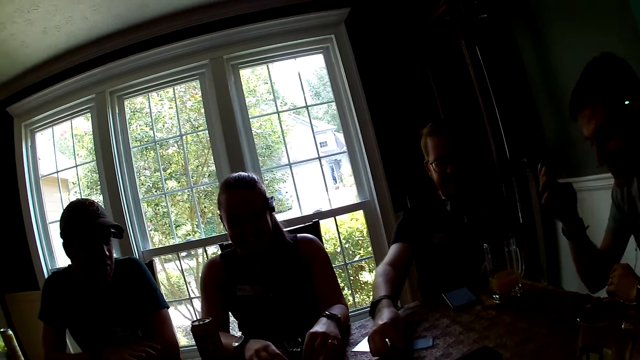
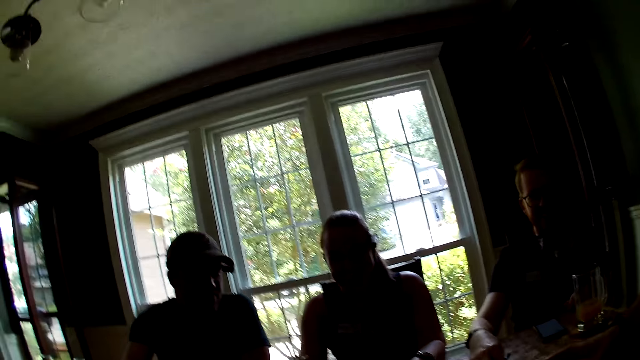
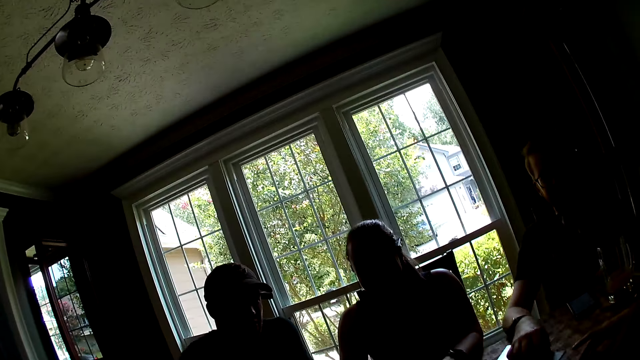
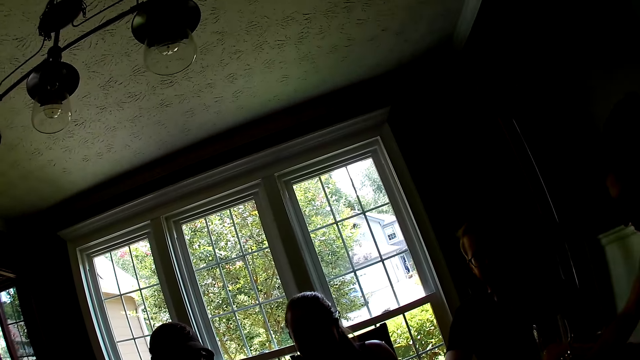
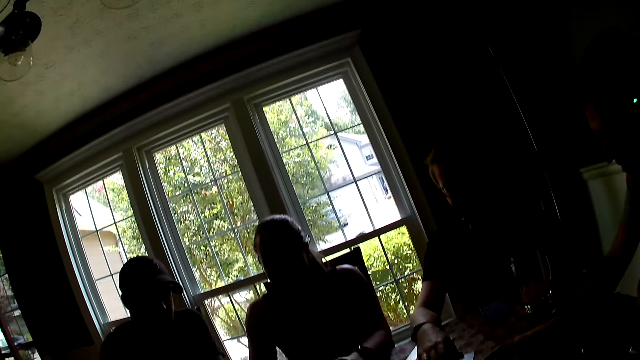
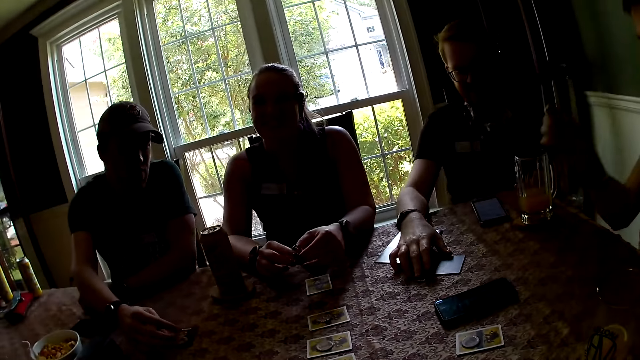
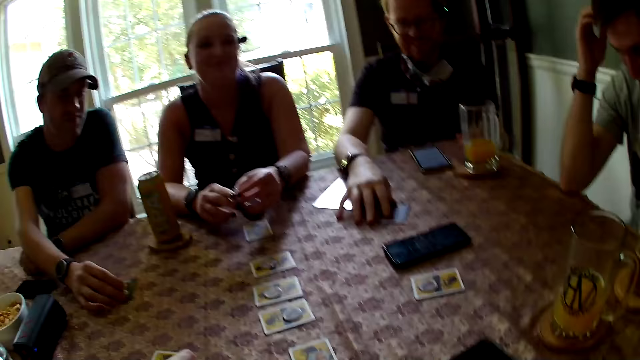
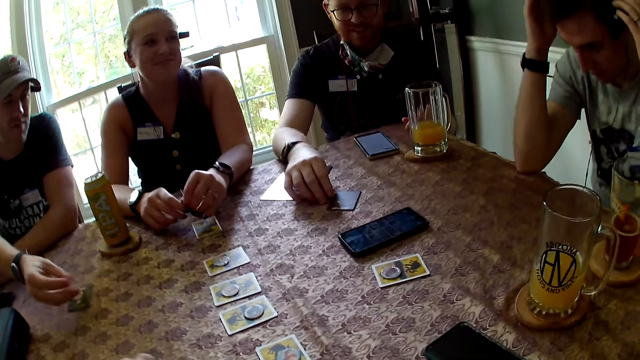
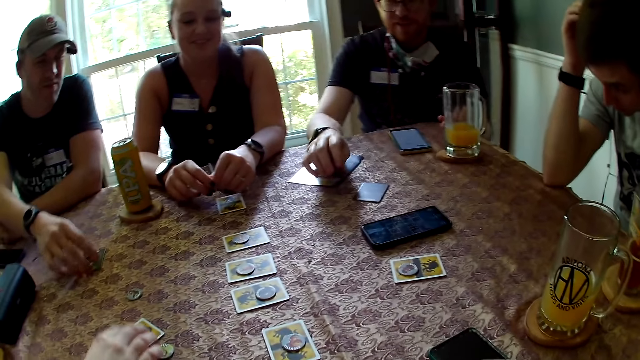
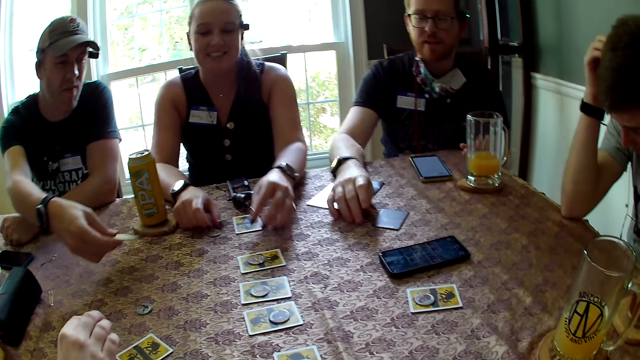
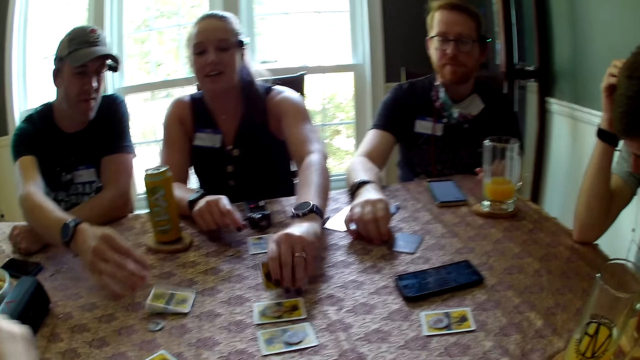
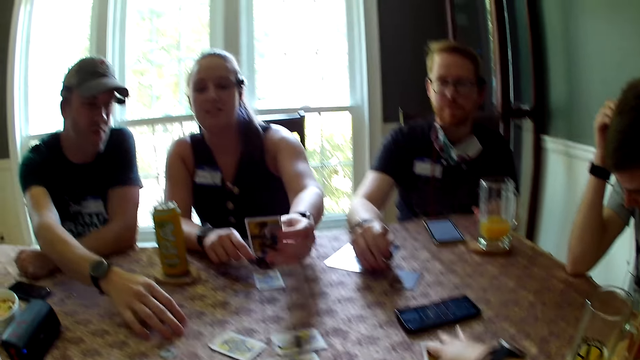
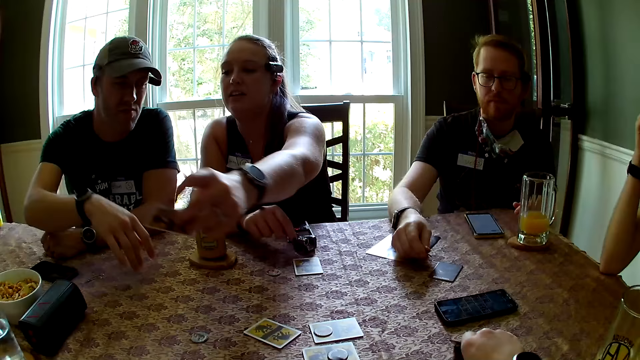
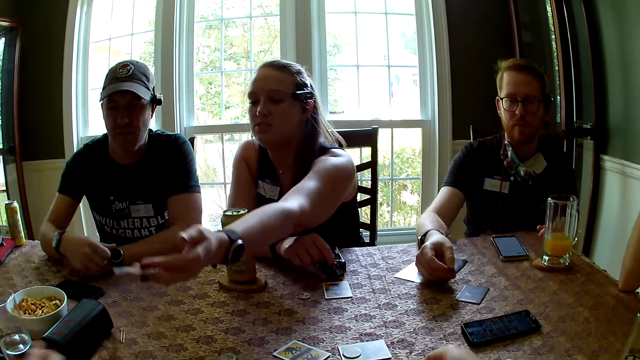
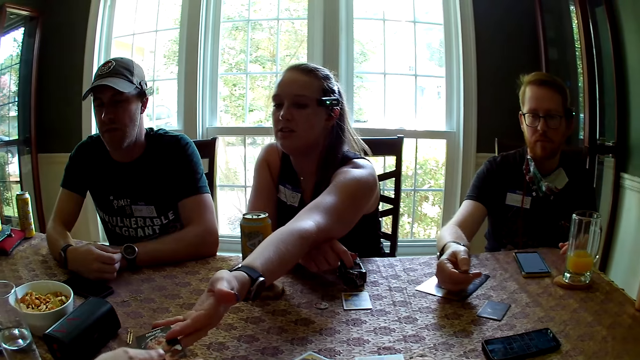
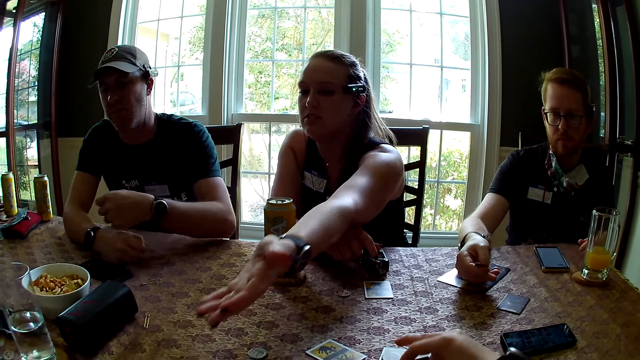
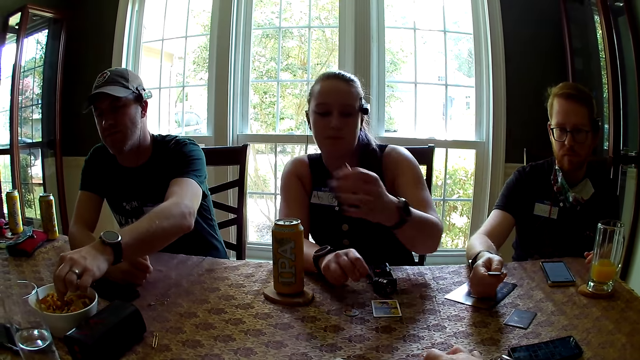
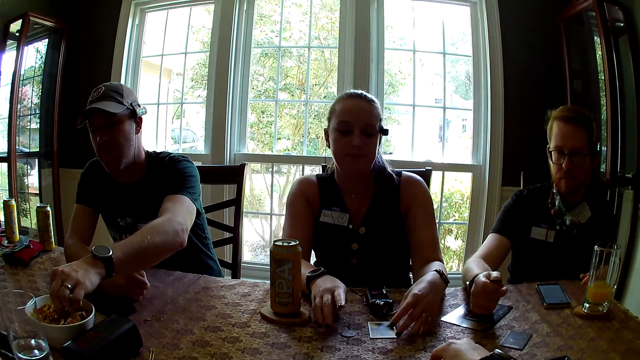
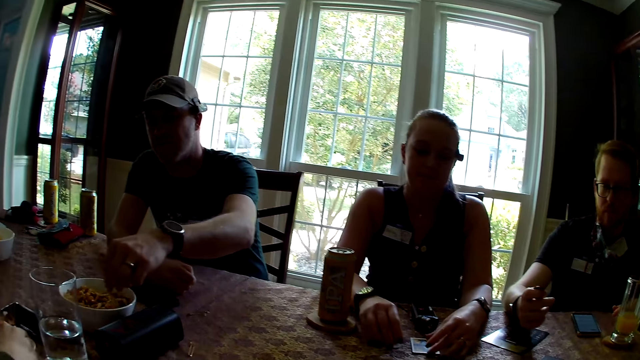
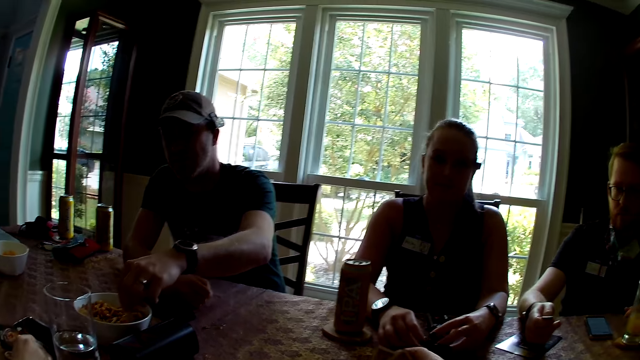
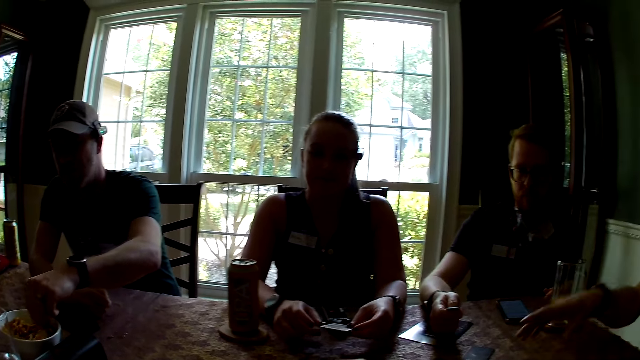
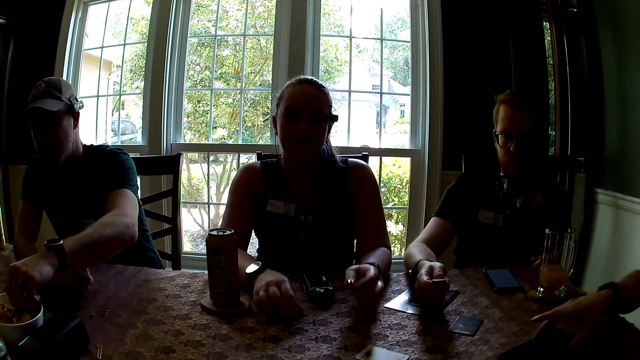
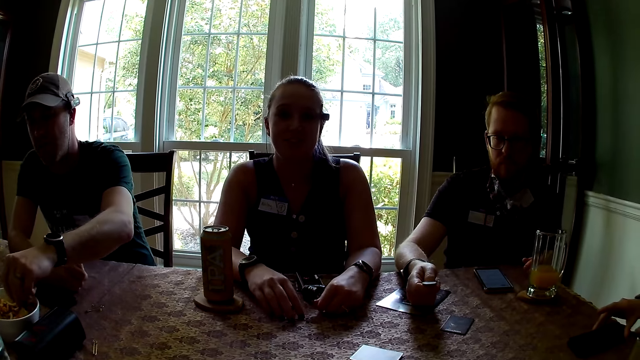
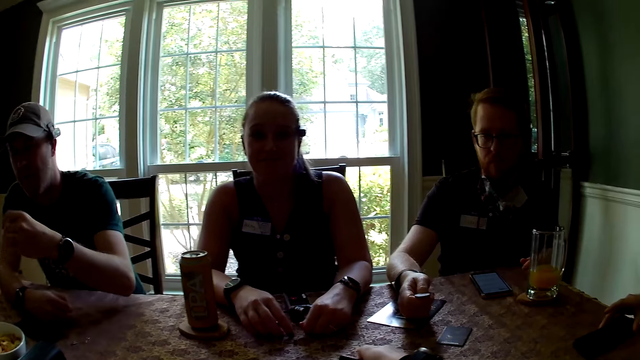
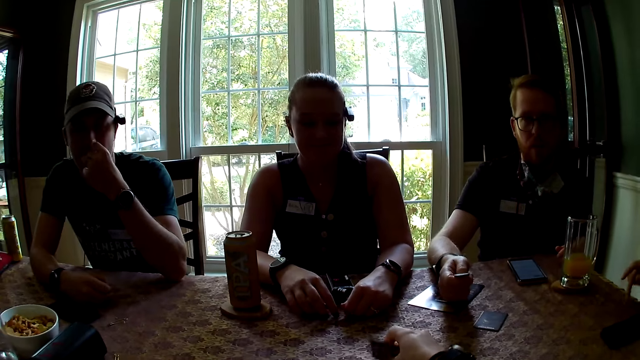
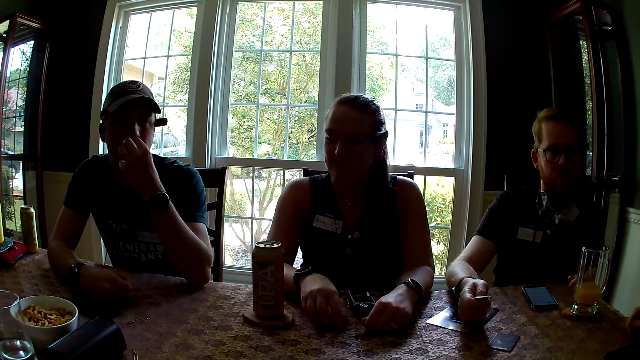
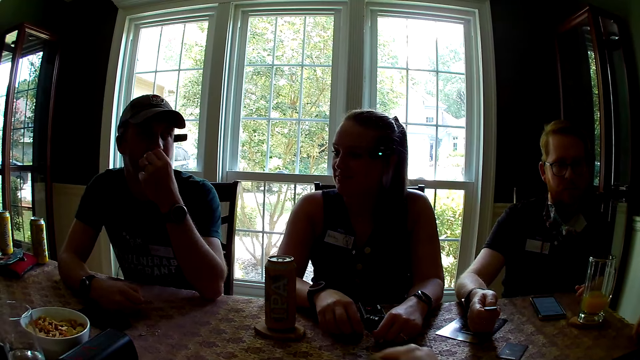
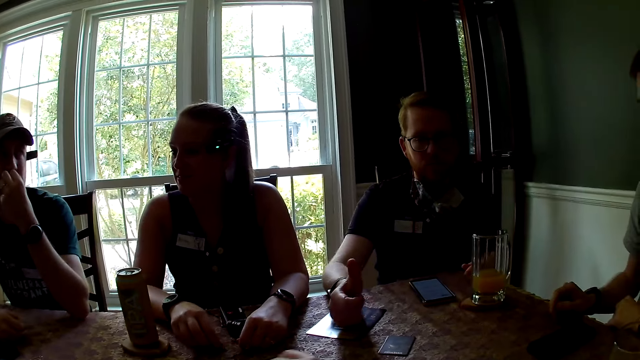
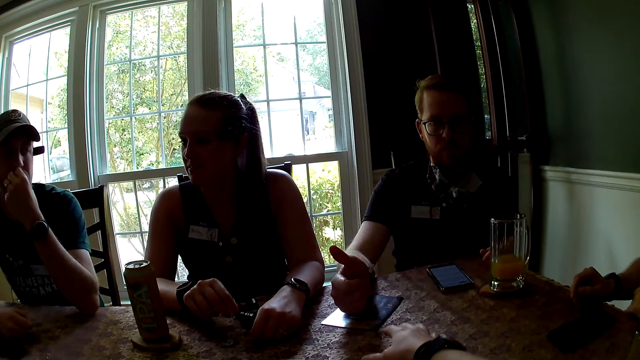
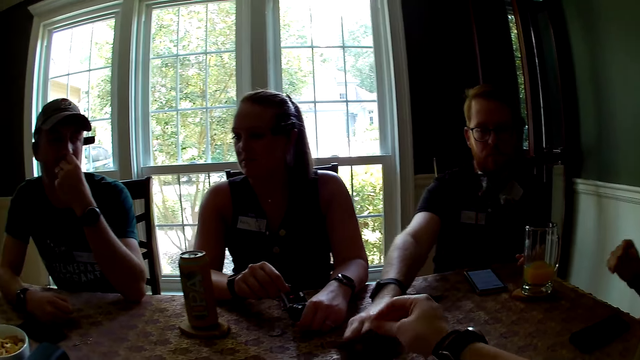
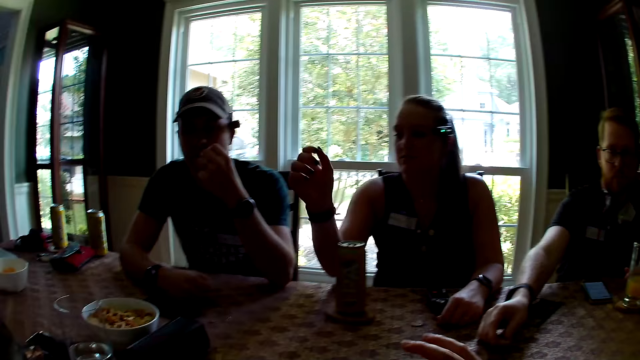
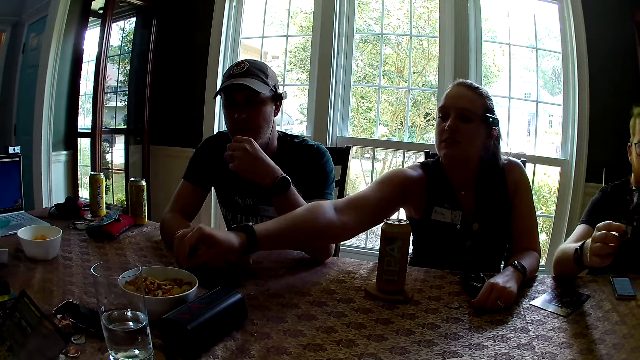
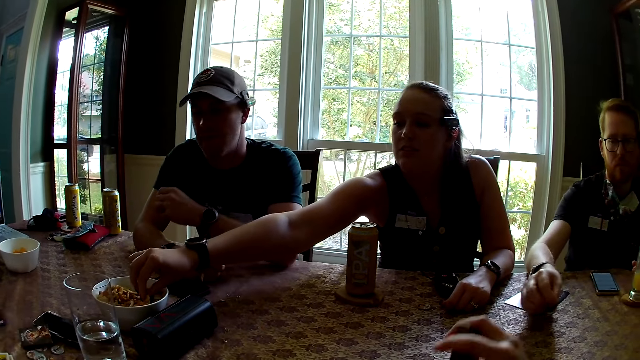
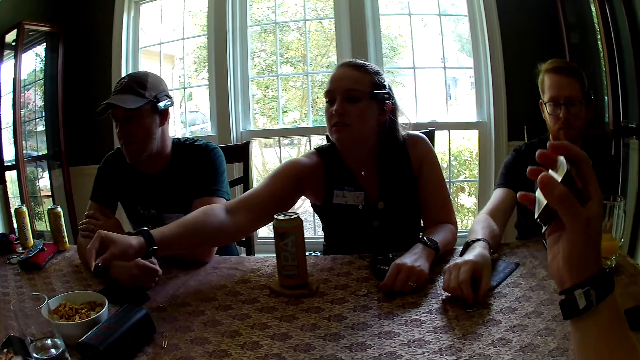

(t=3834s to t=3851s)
The camera wearer talks. A person talks. A man picks up a card from the table with his right hand. Another man picks up a chip from the table with his right hand. A woman picks up a card from the table with her left hand. The first man drops the card in his right hand on the table. The camera wearer picks up a card on the table with his right hand. Another woman picks up a card from the table with her right hand. The first woman drops the card in her left hand on the table. The camera wearer contrives the cards on the table. The first man eats snacks from a bowl of snacks on the table with his right hand. The first woman picks up a card from the table with her left hand. The camera wearer talks. The first woman throws the card on the table with her left hand. A lady talks to the camera wearer. The camera wearer contrives the cards on the table. The other man flips a coin with his right hand. The first man tosses a chip from the table with his right hand.
